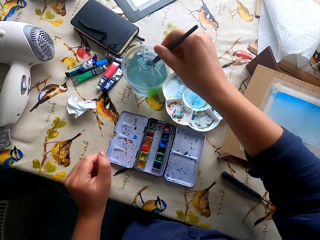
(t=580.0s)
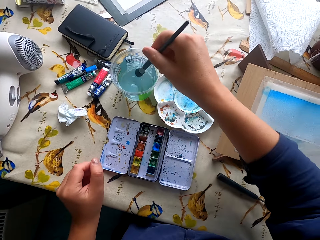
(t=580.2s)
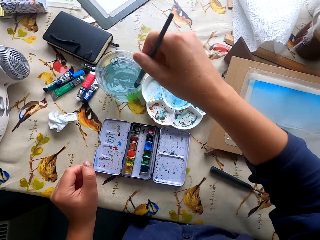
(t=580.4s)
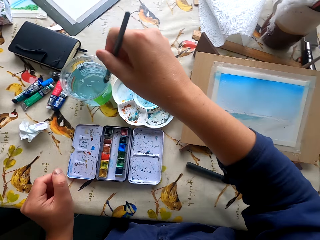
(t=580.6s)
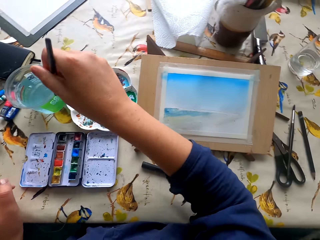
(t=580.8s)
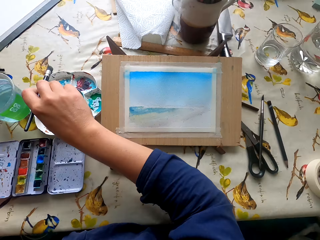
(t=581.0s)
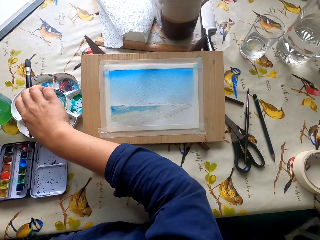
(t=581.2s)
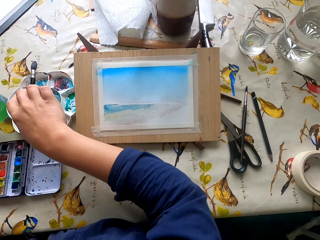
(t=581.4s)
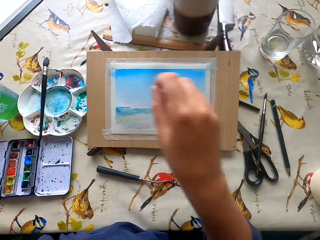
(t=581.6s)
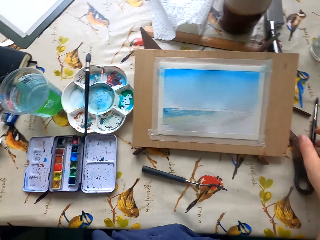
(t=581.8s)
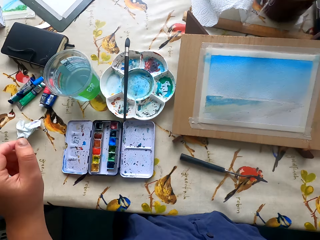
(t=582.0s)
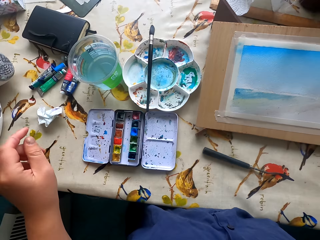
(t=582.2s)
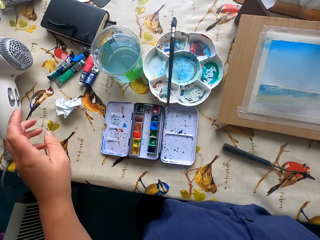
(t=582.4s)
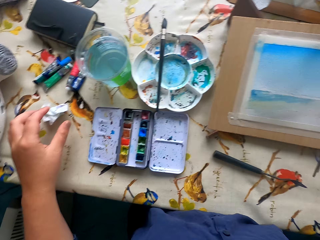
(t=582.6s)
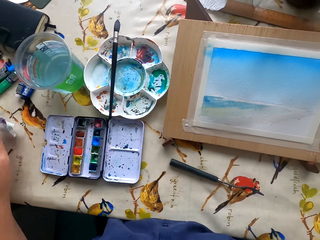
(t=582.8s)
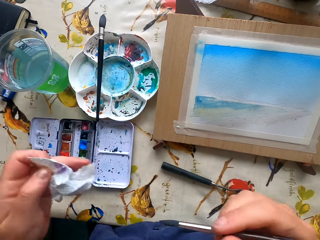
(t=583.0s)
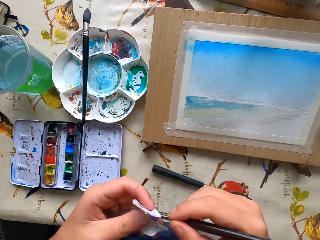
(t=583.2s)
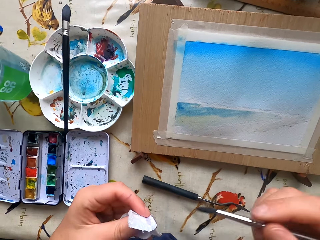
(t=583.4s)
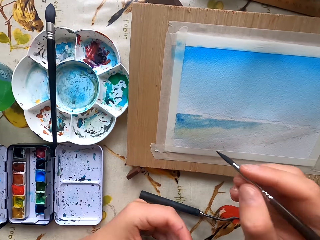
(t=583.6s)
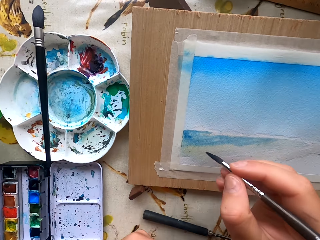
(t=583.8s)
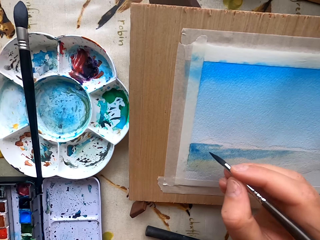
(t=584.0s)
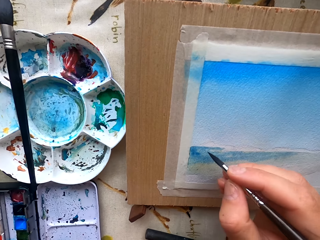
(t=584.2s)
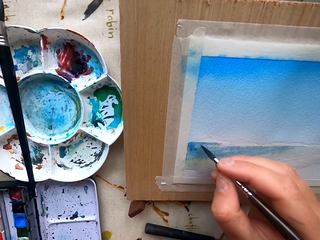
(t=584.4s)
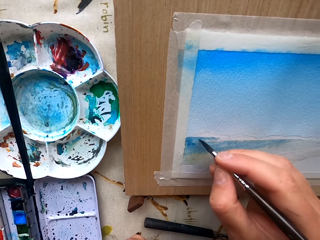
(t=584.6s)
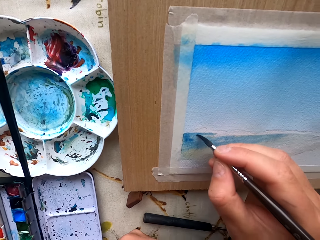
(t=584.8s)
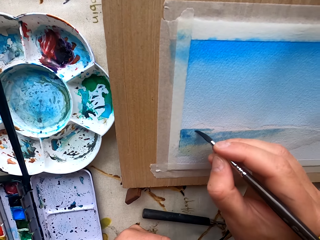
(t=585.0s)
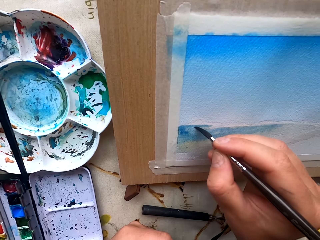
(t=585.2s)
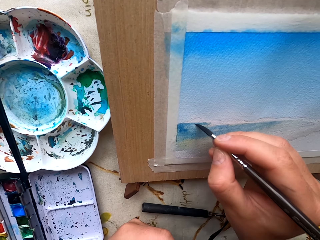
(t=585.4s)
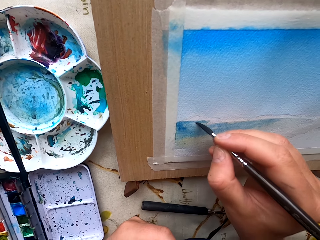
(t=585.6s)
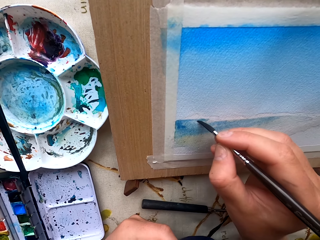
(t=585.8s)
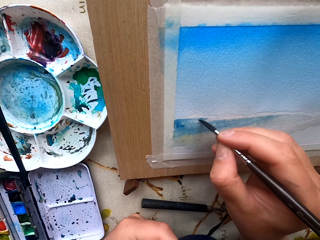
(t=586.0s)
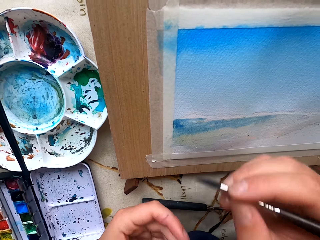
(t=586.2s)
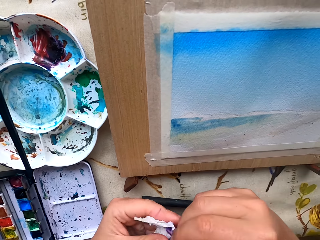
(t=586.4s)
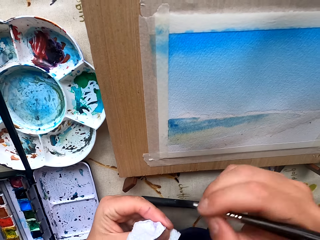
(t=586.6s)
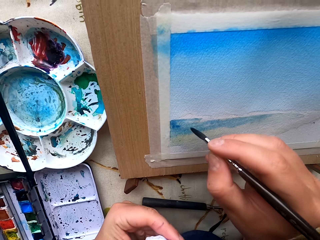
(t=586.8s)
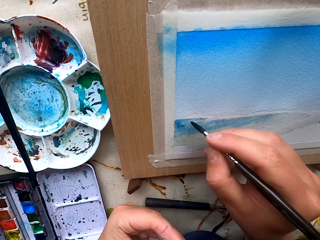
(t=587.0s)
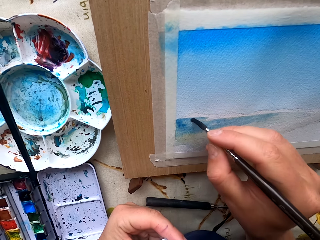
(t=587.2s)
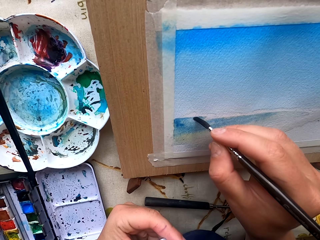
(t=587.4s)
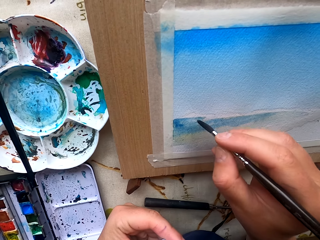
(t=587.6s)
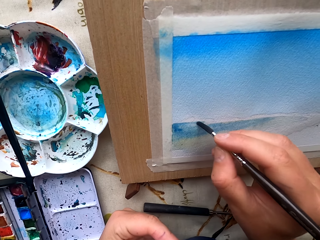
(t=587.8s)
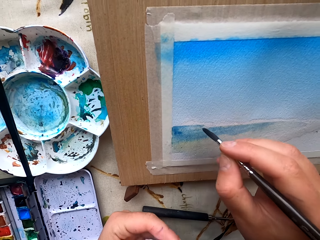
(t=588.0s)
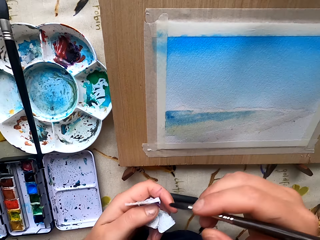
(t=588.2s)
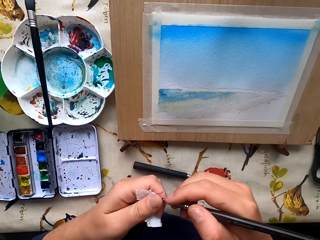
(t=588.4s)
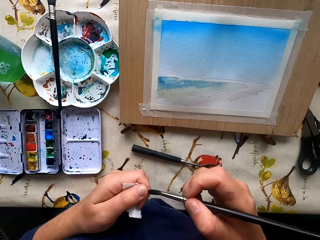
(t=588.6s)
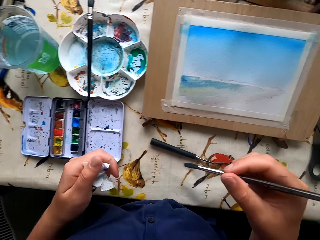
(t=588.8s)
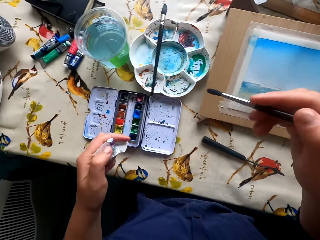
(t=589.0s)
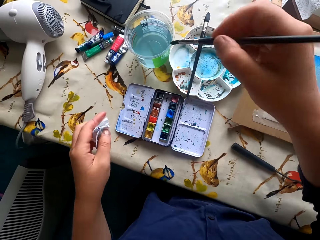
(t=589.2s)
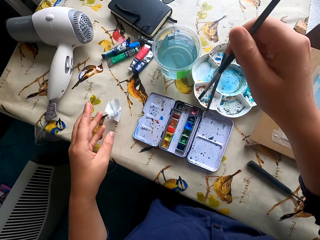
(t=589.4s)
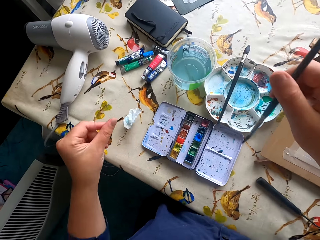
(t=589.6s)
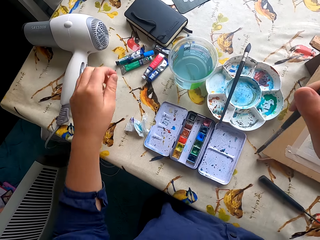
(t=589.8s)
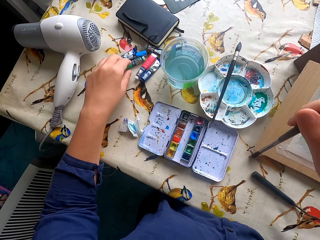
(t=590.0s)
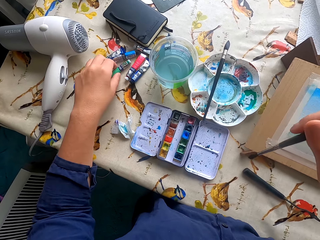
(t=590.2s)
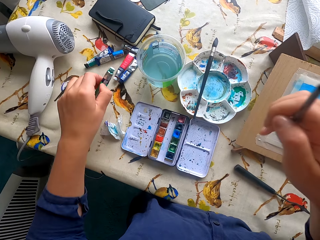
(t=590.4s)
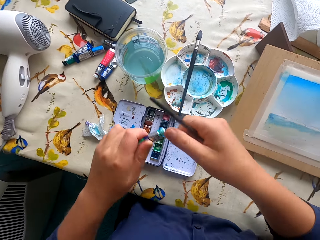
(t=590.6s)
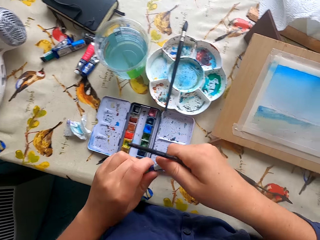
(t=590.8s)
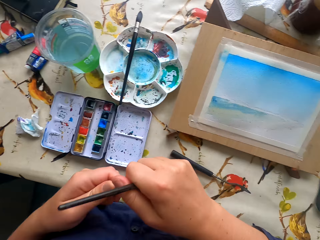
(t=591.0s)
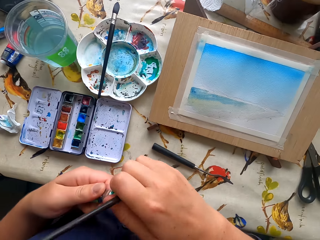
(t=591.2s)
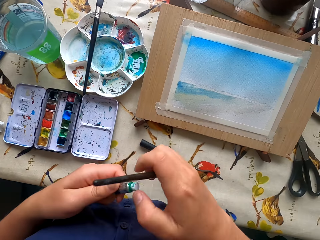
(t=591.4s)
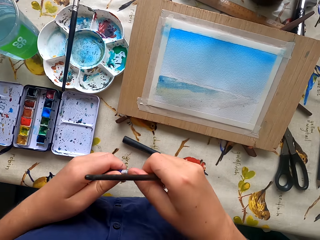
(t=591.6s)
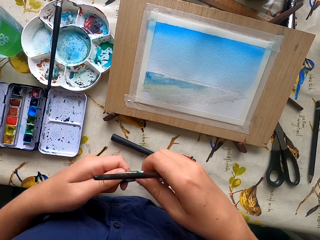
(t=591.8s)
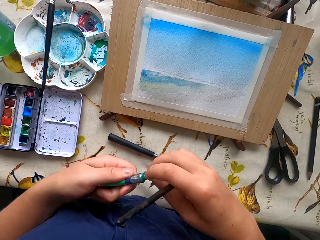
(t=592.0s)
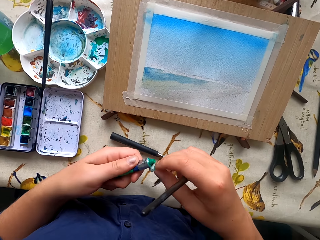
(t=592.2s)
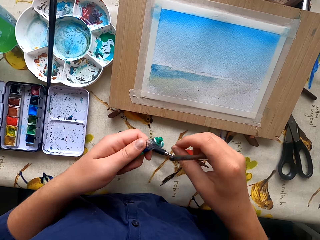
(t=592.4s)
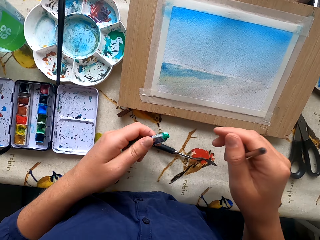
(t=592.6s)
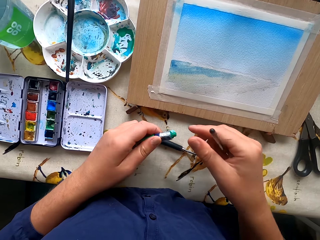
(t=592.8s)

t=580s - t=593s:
The camera wearer dips the paintbrush in water. They place the paintbrush in a container. They pick up the paintbrush. They pick up a wipe from the table. They dry the paintbrush with the wipe. They paint the drawing paper. They dry the paintbrush with the wipe. They drop the wipe on the table. They pick up the glue or paint from the table. They open the glue.

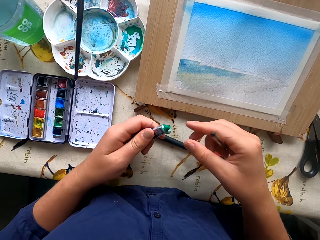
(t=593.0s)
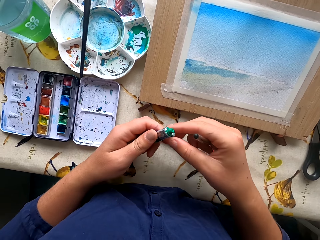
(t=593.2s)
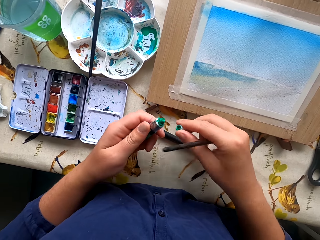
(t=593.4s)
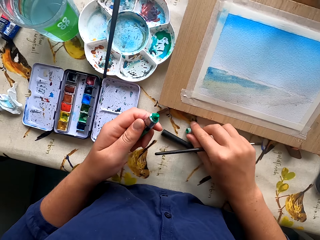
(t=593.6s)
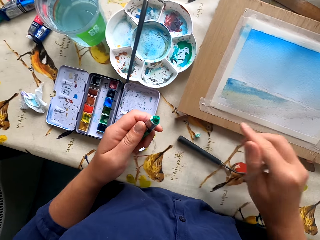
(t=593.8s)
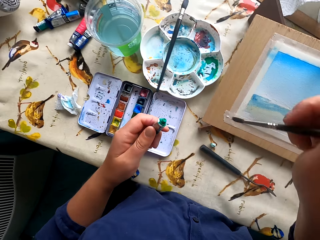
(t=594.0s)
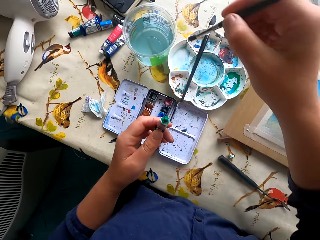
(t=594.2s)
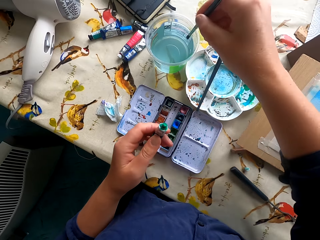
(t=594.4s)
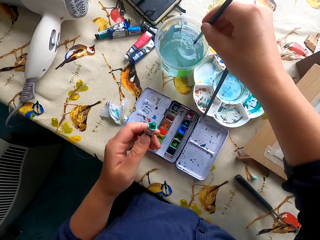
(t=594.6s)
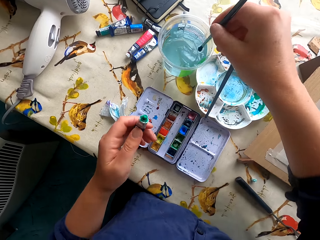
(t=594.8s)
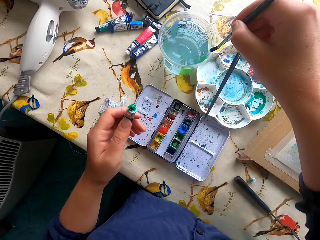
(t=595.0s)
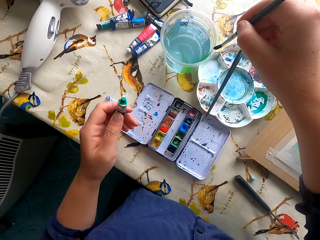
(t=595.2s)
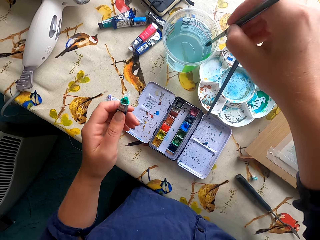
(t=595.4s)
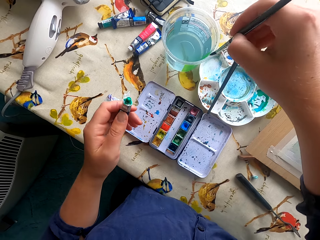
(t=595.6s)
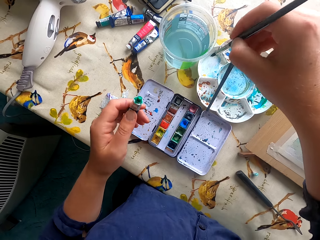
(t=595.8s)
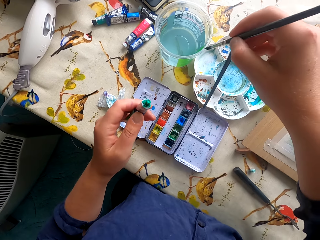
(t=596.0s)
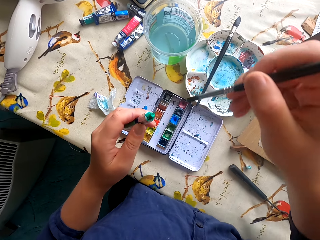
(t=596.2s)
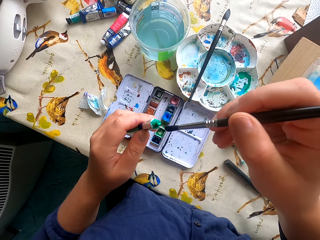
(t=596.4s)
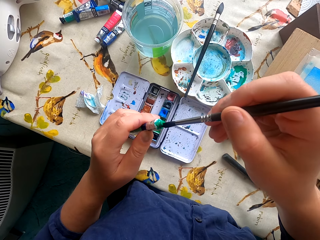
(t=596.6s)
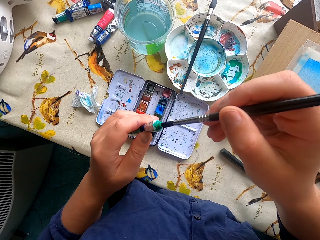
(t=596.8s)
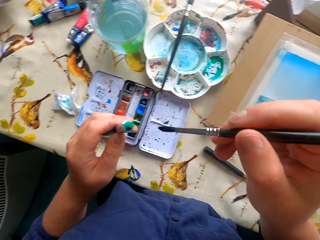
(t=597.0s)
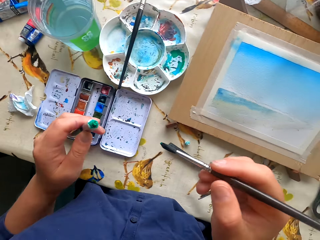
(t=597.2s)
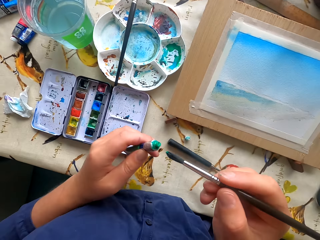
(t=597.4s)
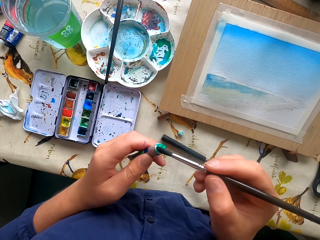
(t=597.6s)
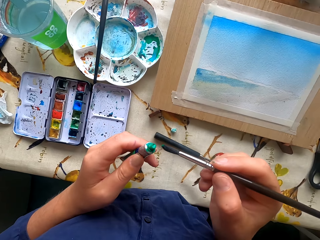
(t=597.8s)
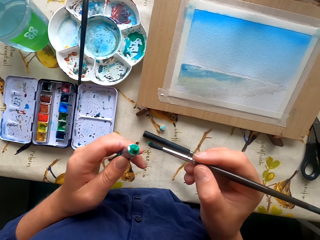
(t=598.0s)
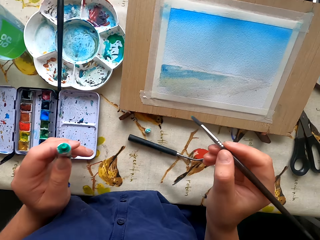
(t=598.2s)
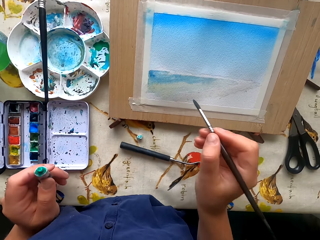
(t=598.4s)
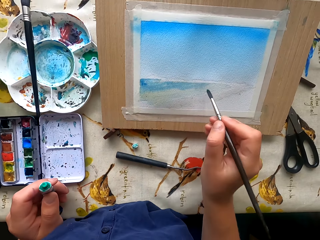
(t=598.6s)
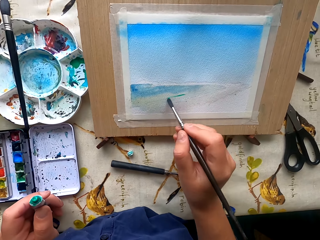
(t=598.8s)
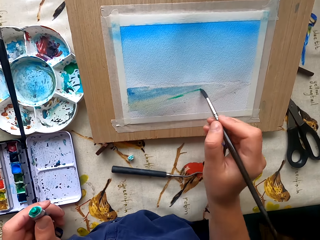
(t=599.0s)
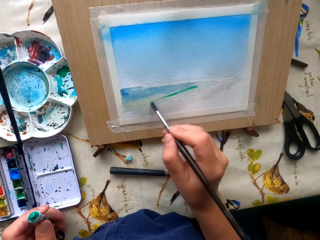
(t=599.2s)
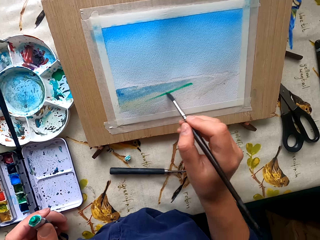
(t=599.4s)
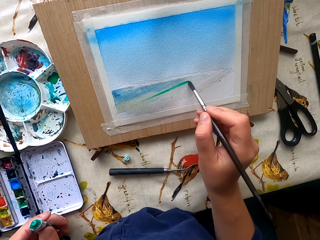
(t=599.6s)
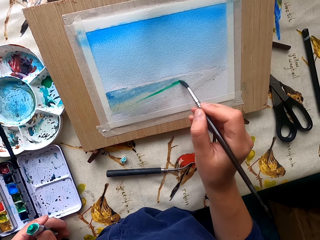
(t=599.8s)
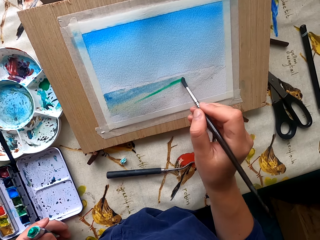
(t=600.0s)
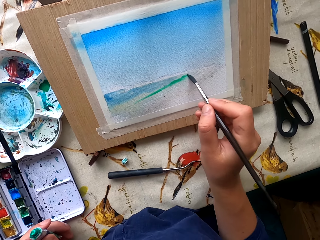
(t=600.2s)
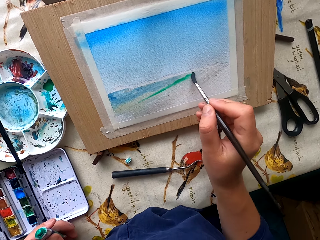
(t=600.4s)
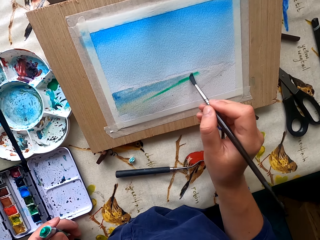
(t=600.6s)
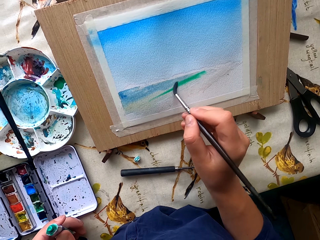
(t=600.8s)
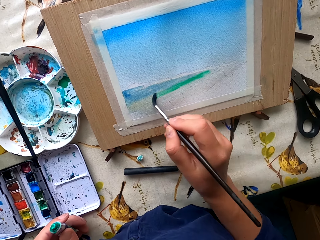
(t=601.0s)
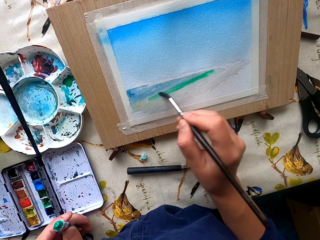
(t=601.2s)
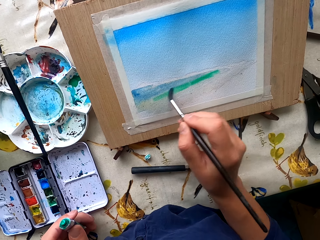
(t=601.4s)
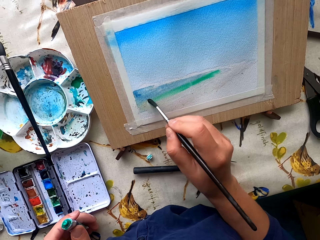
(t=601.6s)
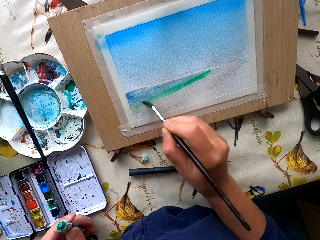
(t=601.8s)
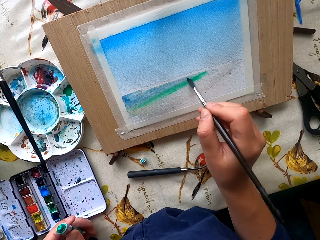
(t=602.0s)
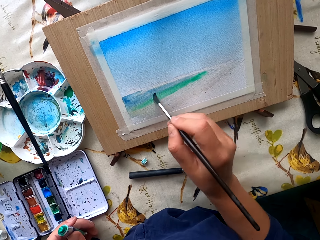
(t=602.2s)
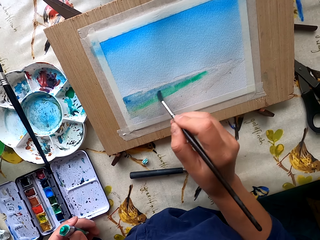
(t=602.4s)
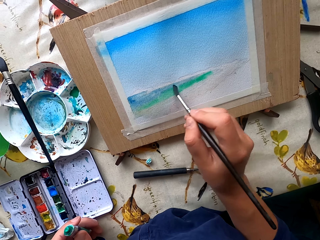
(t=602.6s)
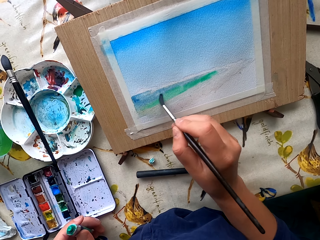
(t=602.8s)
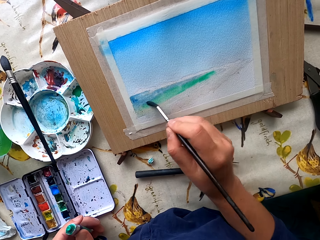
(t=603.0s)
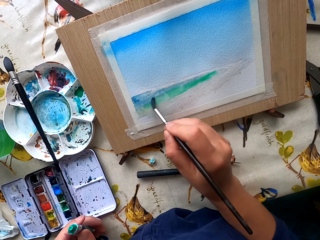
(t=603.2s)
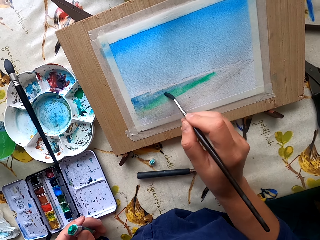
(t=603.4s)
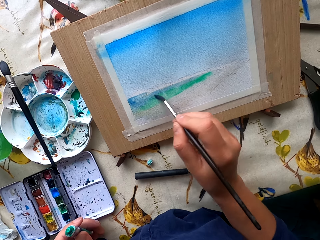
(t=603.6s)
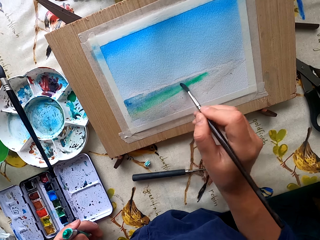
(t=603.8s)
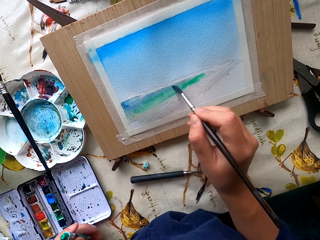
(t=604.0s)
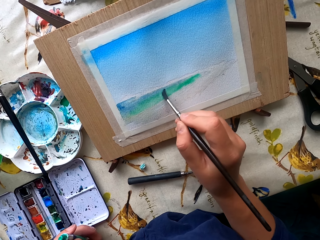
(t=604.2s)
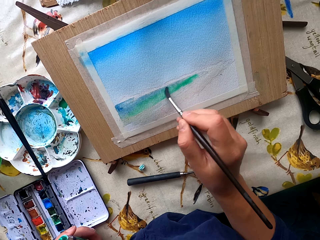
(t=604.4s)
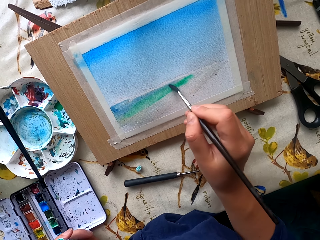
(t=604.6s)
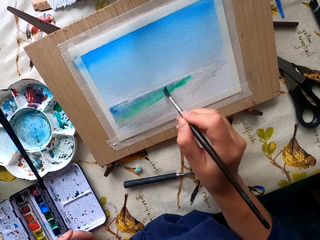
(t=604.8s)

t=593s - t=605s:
The camera wearer drops the bottle top. They dip the paintbrush in water. They dip the paintbrush in the water paint. They touch the paint. They paint the drawing paper.
